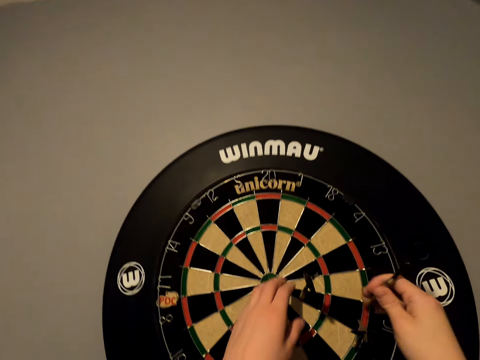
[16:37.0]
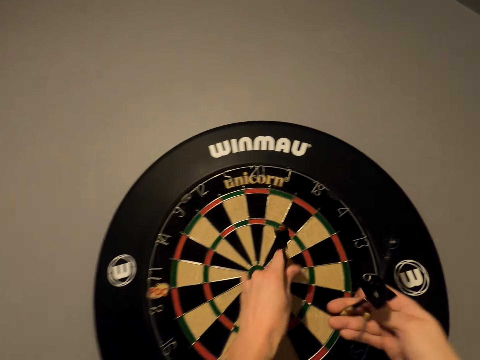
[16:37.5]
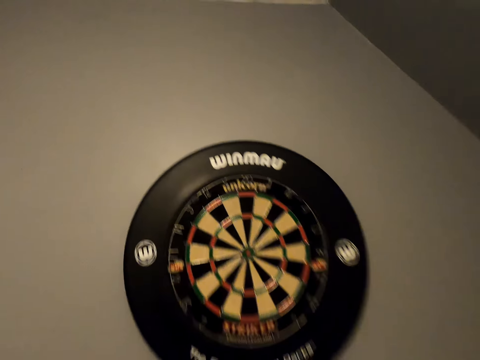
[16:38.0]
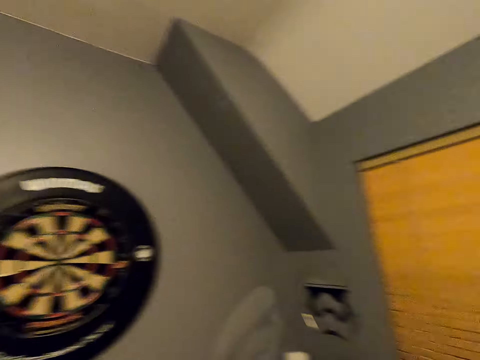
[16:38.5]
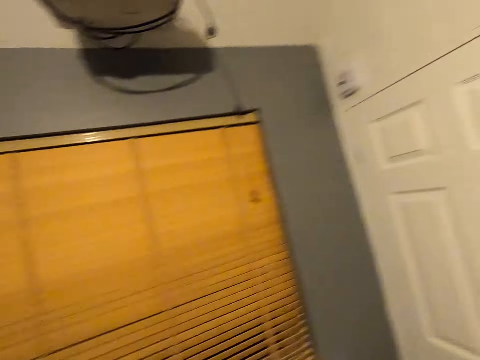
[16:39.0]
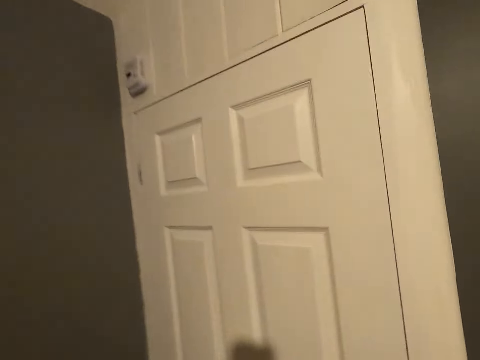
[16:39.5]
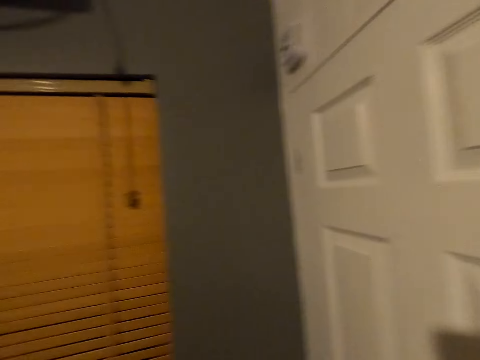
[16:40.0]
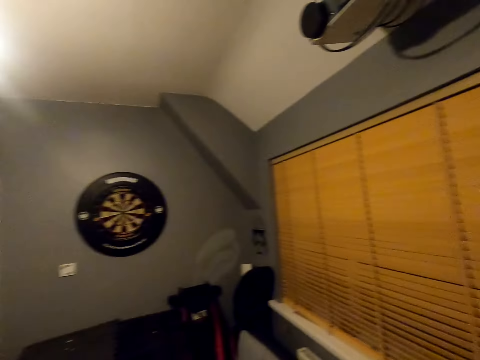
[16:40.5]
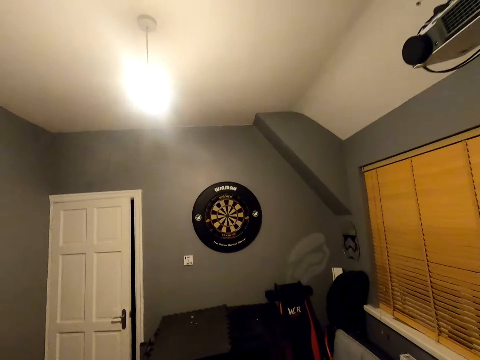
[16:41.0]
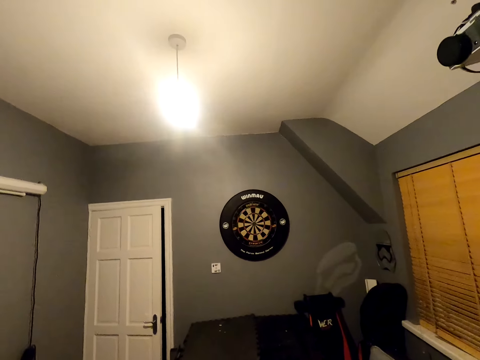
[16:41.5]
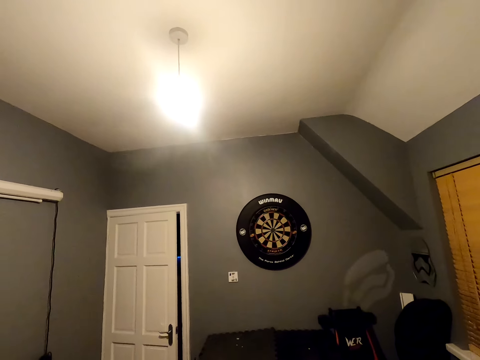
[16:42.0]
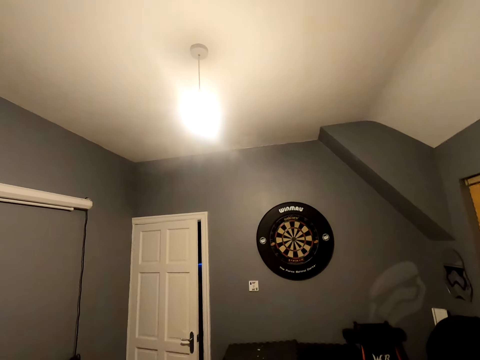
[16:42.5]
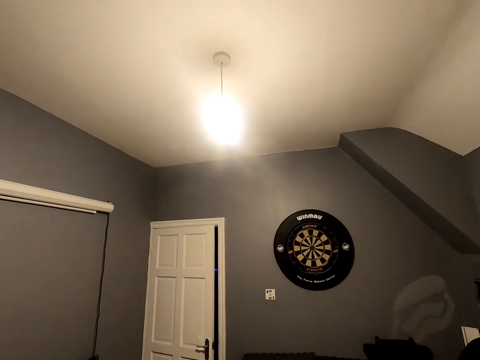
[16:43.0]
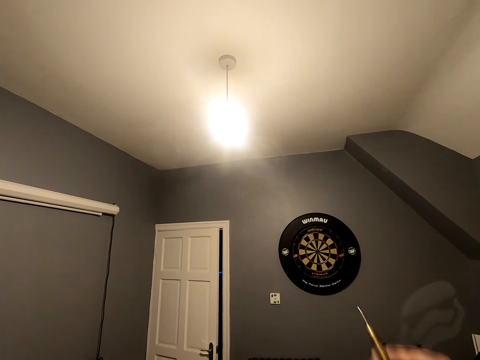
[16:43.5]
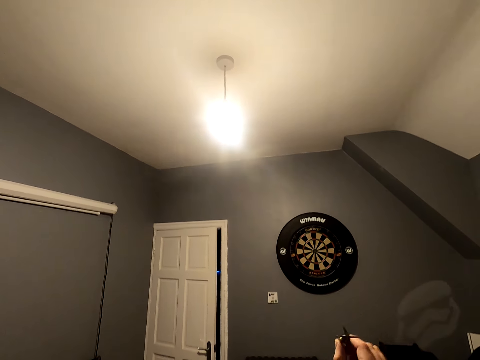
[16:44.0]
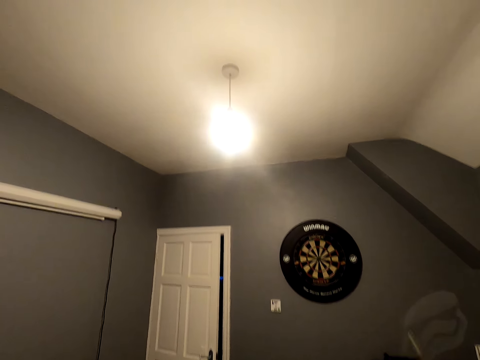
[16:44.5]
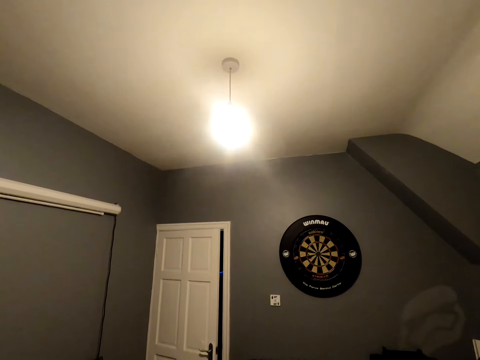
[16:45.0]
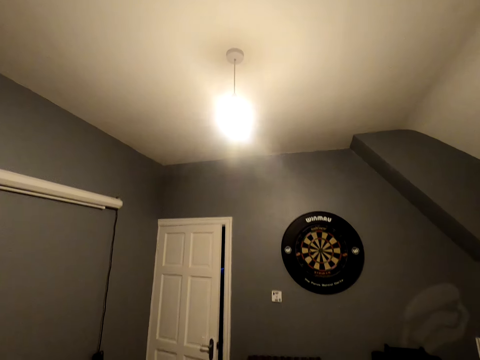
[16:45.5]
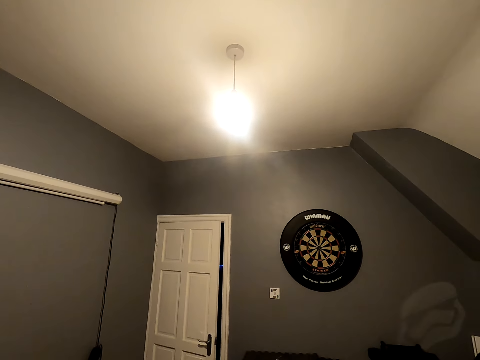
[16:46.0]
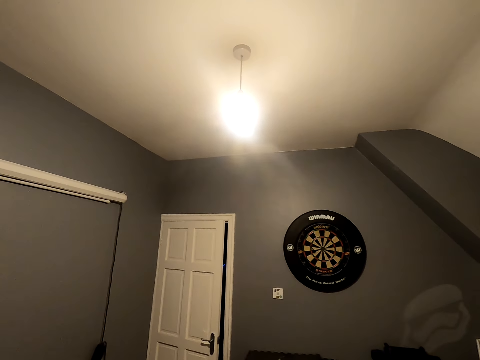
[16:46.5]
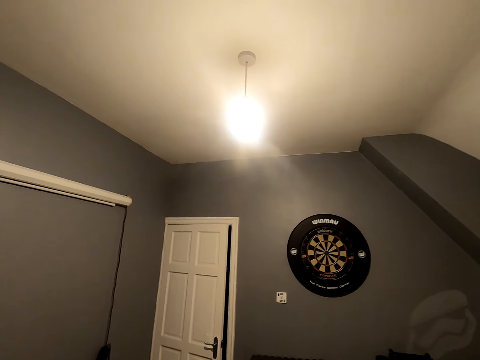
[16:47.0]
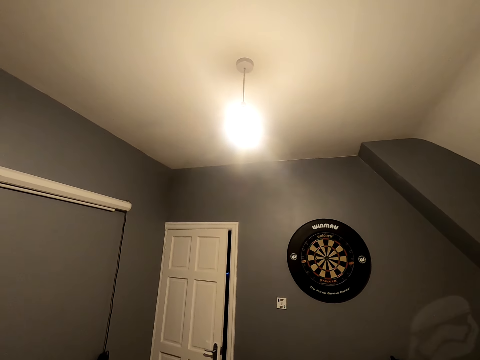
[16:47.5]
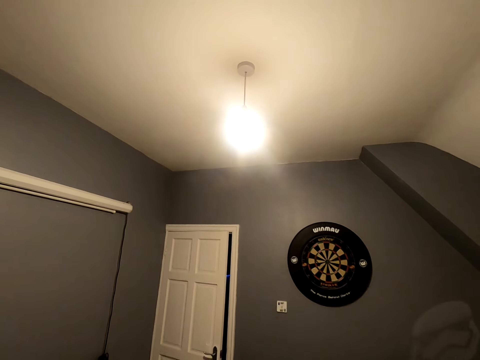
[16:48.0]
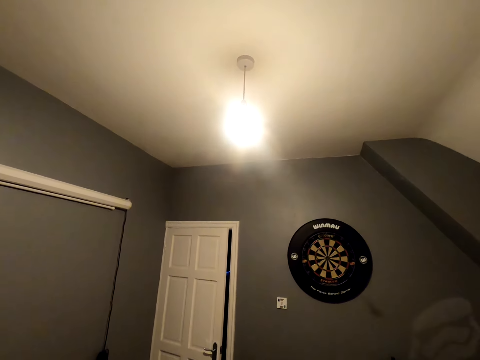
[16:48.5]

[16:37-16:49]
The camera wearer picks up the soft tip darts. They walk in the room, move back, and turn around. They position the dart. They throw the soft tip darts.

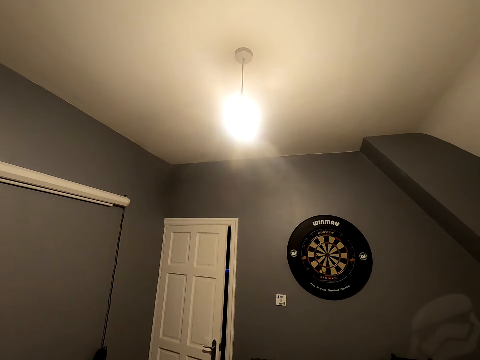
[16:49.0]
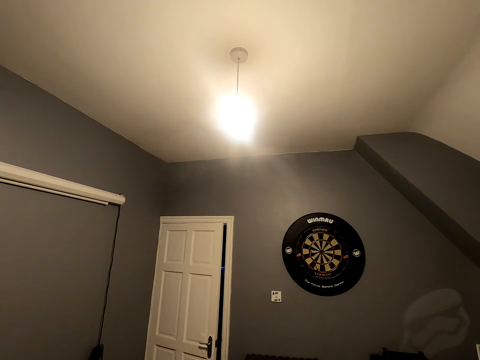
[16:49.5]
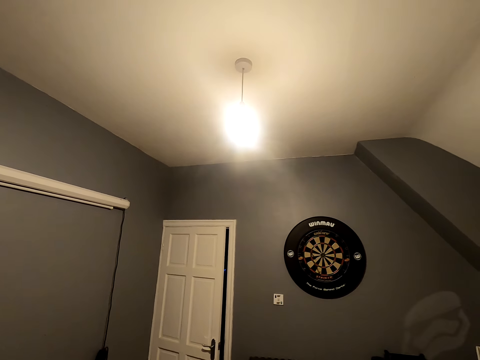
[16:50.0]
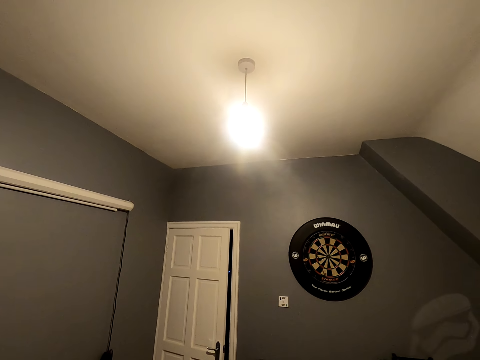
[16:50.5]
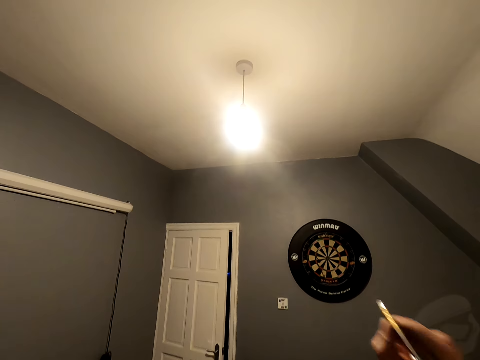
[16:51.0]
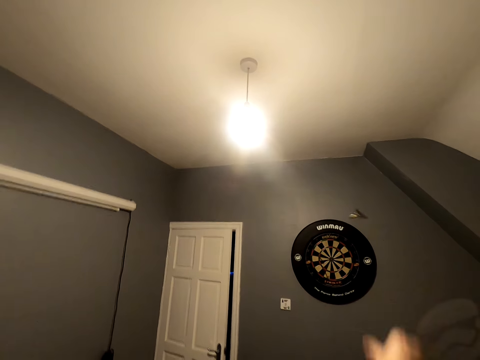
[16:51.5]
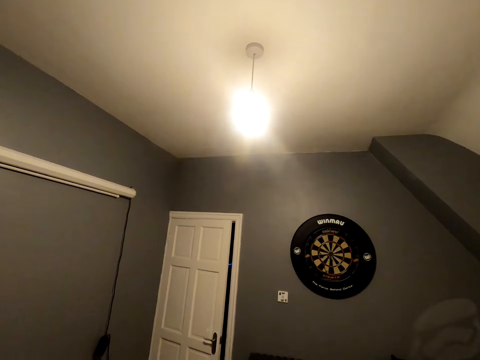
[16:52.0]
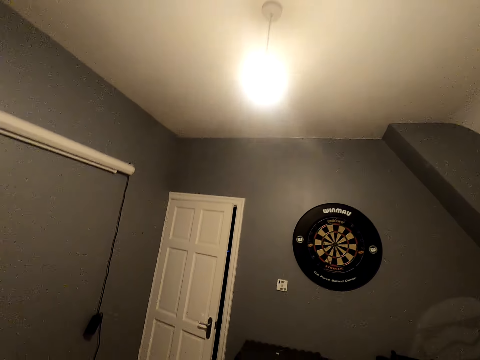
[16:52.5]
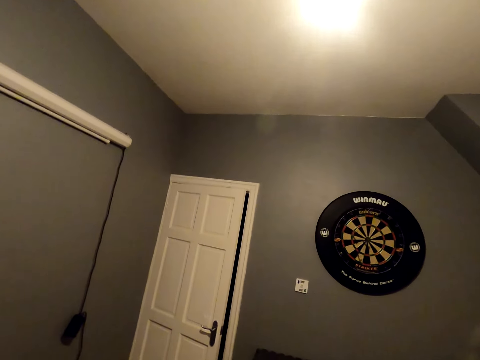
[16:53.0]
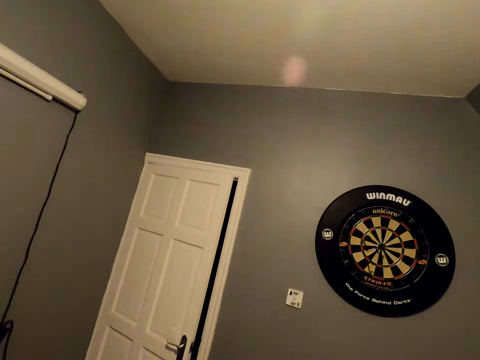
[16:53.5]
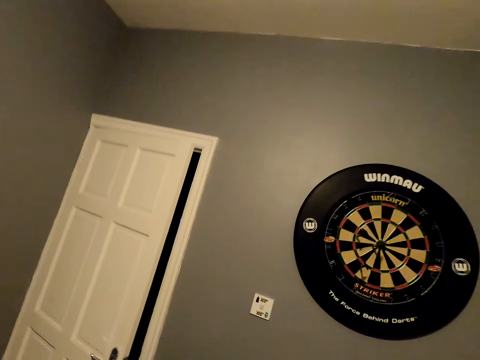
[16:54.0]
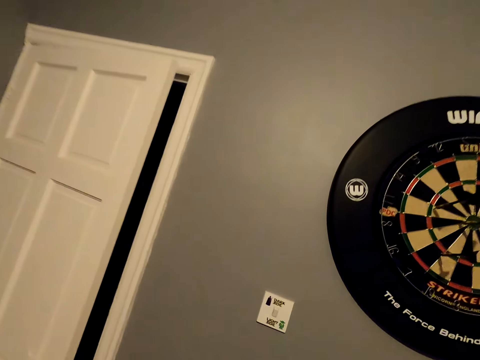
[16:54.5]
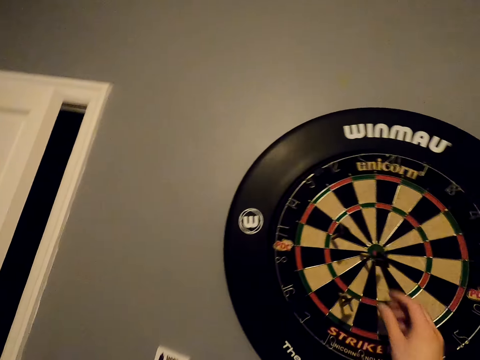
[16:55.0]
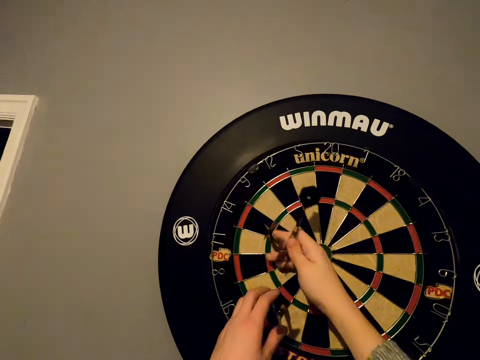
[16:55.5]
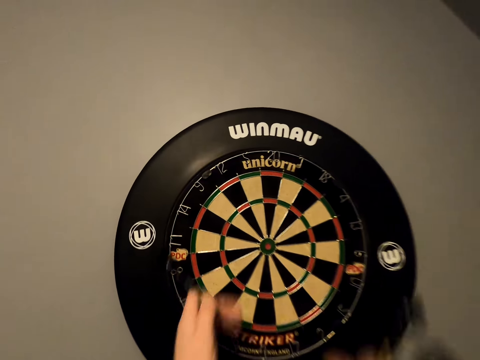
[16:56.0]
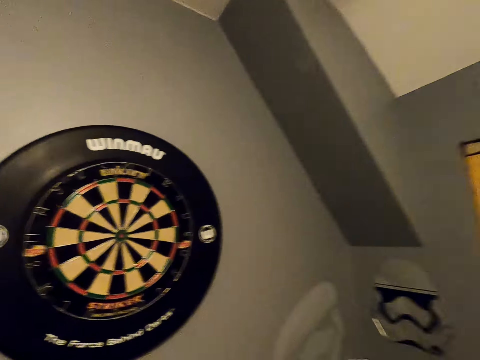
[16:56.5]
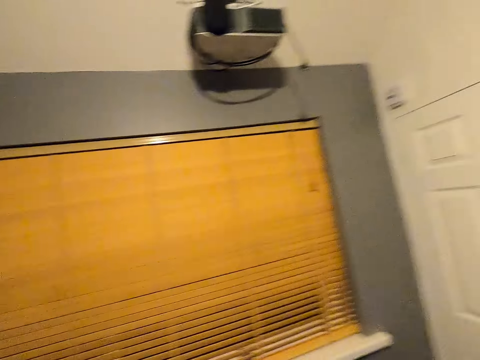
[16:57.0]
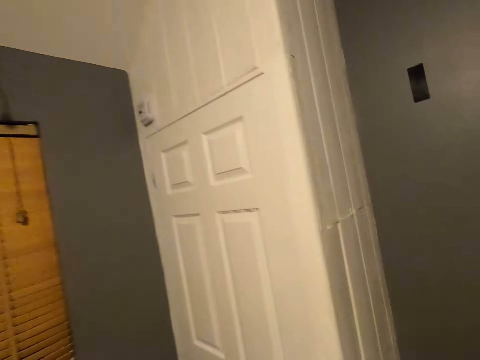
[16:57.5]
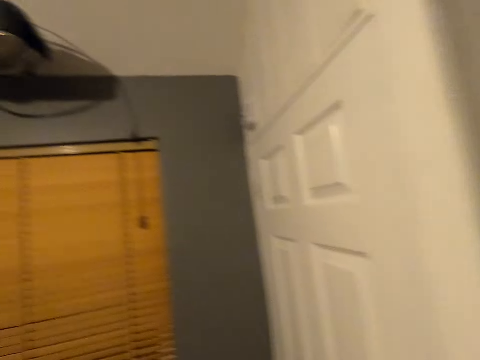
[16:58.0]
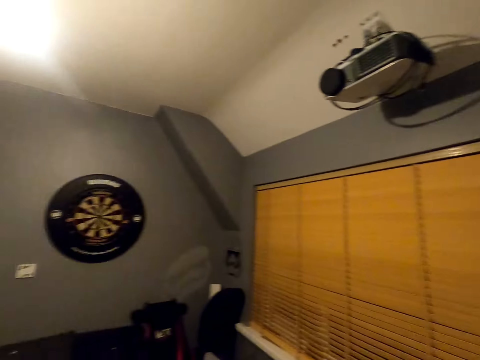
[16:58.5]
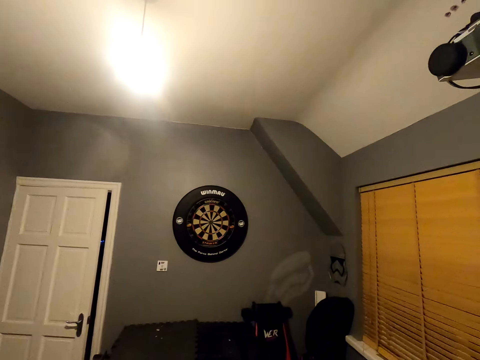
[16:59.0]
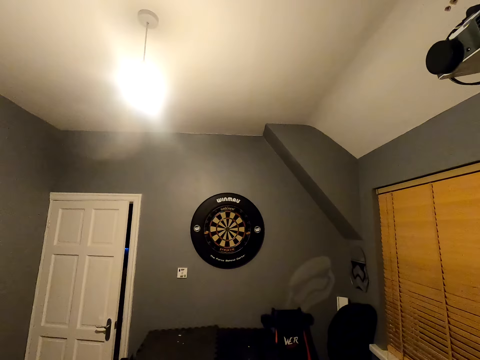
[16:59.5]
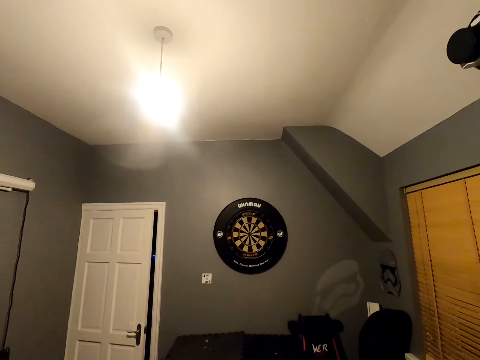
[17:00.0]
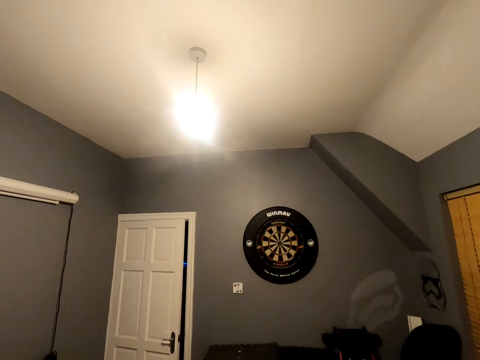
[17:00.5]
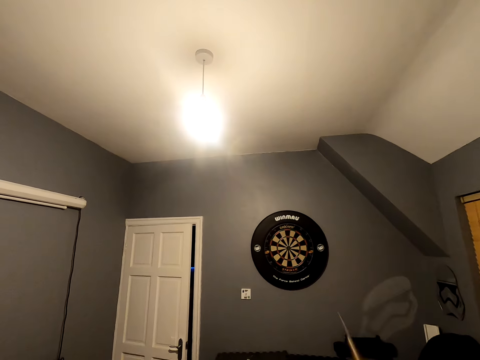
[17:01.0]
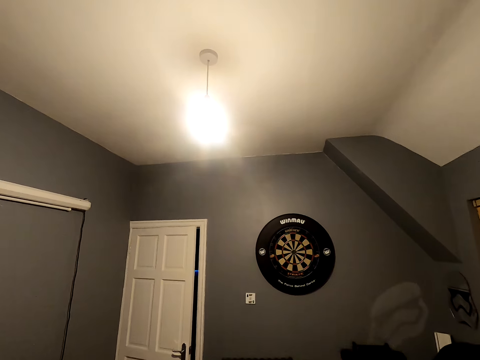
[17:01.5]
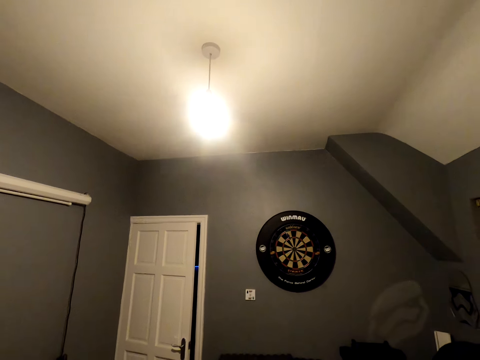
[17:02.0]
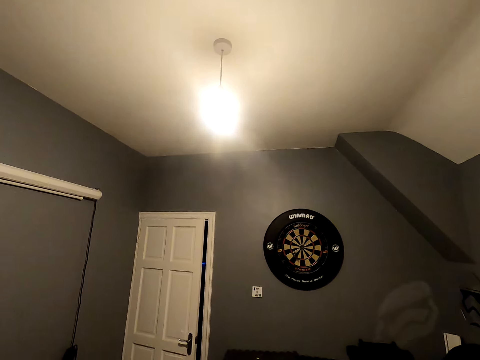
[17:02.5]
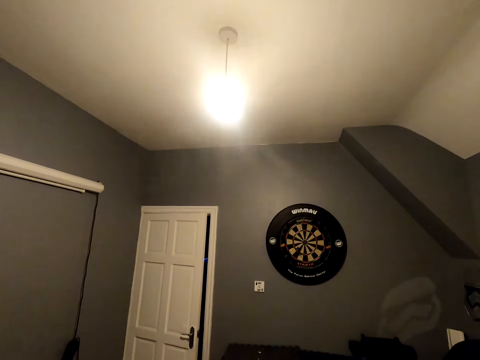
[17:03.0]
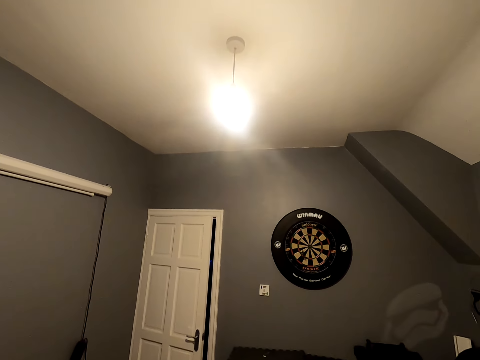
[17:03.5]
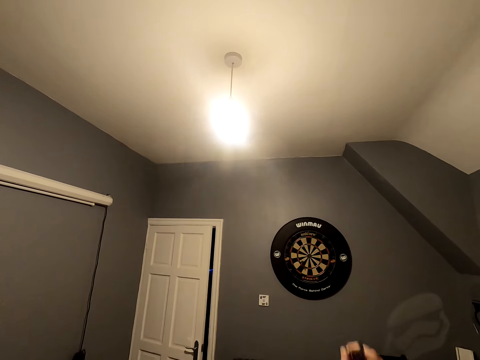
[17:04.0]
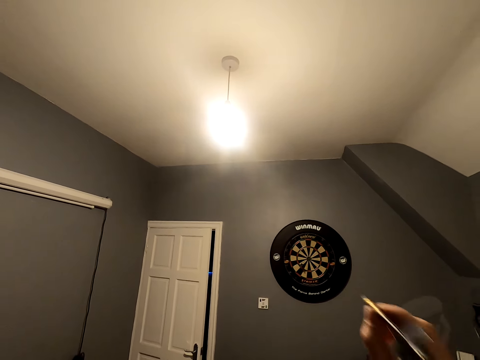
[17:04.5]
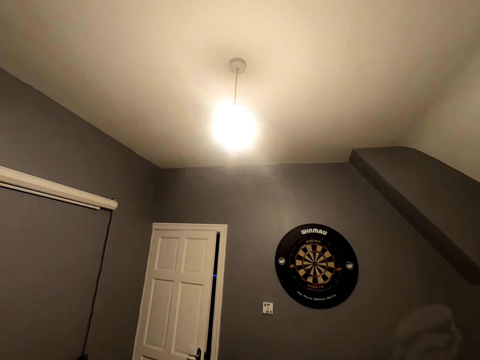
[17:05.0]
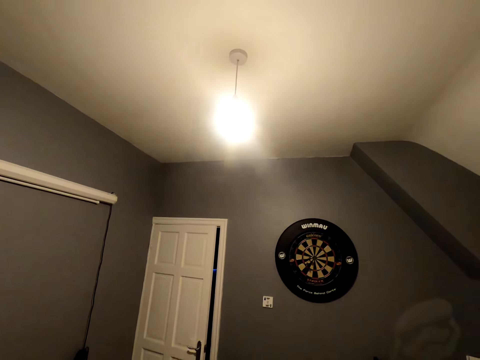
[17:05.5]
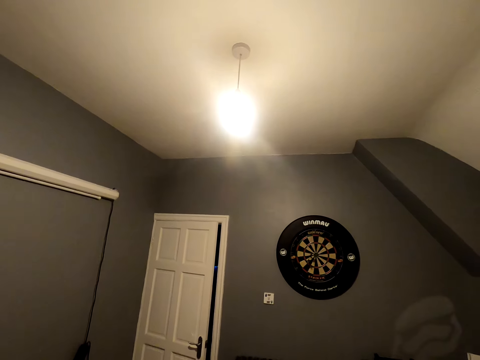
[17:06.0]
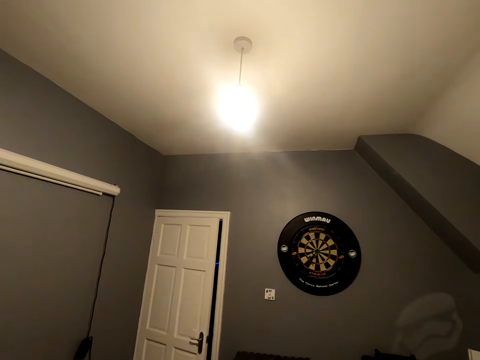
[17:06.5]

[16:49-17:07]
The camera wearer positions the dart. They throw the dart. They walk close to the dartboard. They take the soft tip darts from the dartboard. They move back. They walk in the room. They turn around. They position the dart. They throw the soft tip darts.
